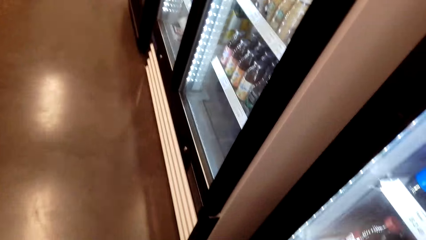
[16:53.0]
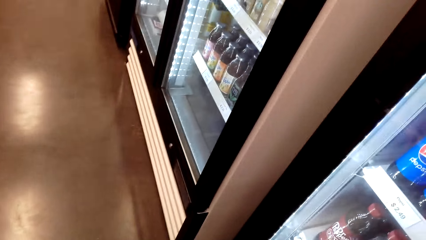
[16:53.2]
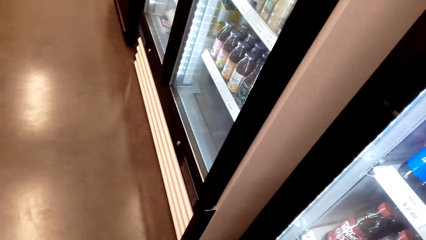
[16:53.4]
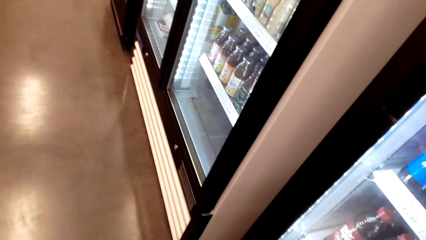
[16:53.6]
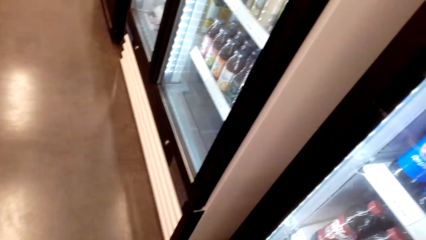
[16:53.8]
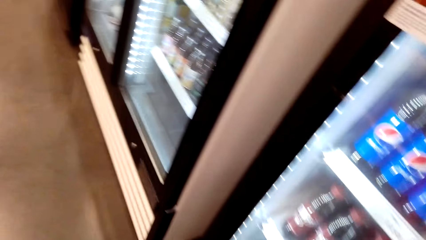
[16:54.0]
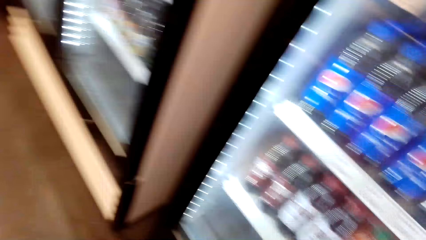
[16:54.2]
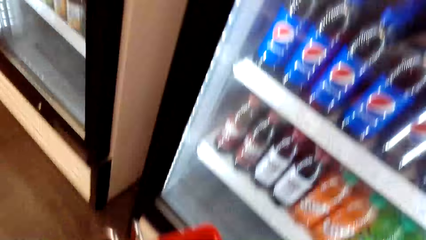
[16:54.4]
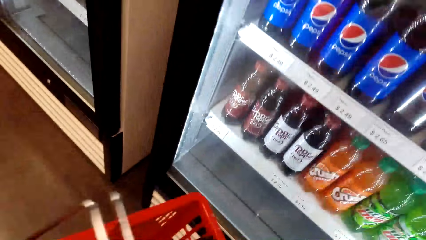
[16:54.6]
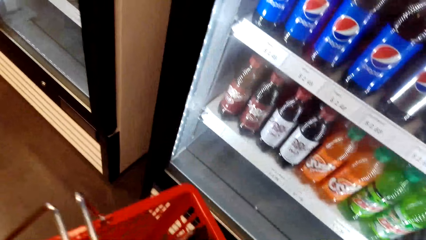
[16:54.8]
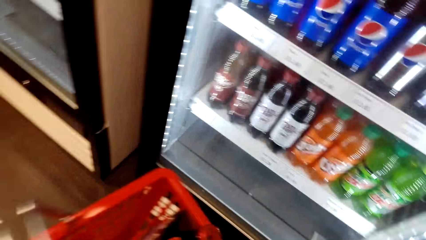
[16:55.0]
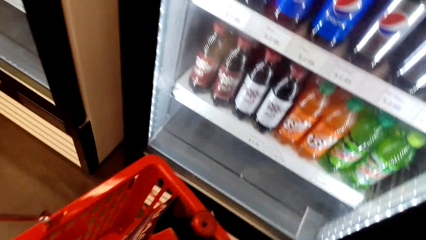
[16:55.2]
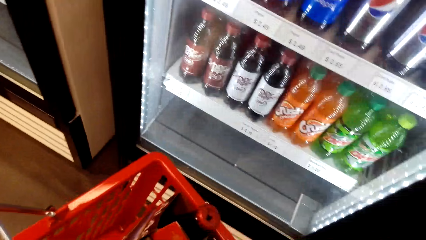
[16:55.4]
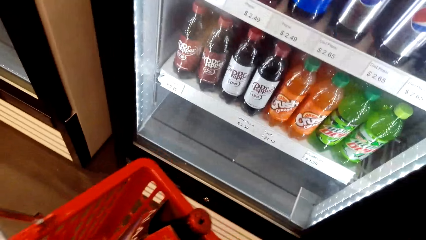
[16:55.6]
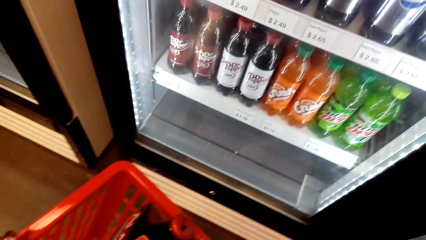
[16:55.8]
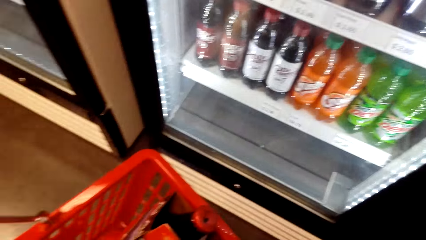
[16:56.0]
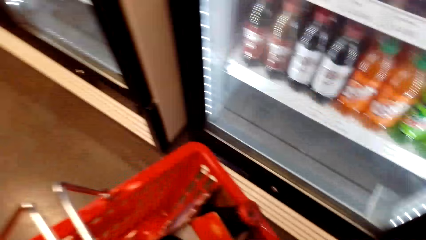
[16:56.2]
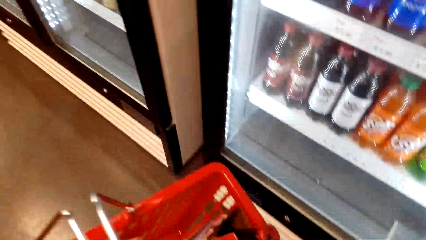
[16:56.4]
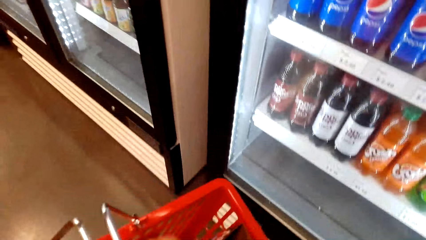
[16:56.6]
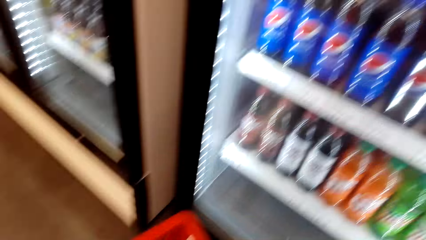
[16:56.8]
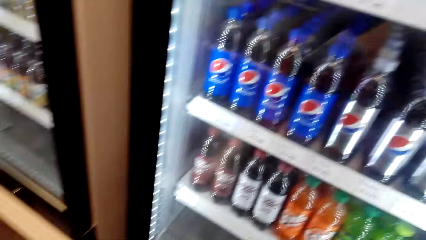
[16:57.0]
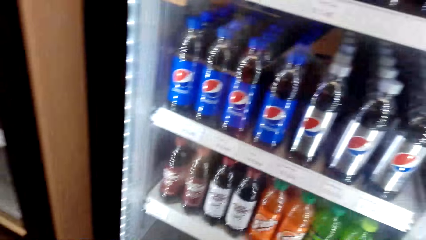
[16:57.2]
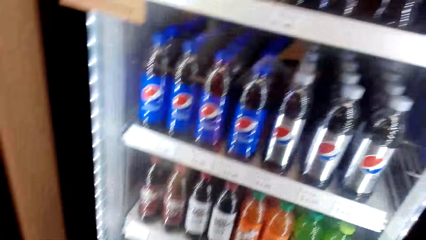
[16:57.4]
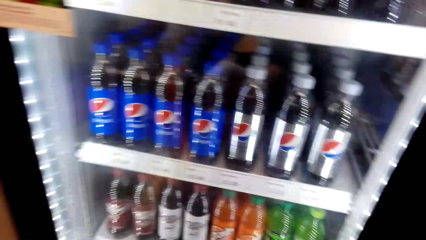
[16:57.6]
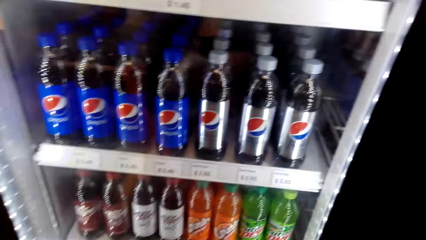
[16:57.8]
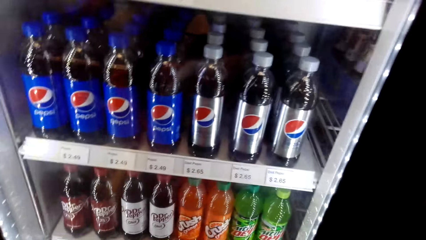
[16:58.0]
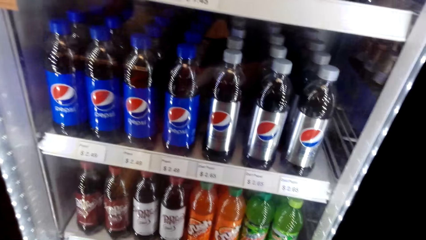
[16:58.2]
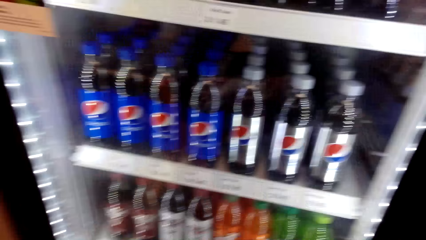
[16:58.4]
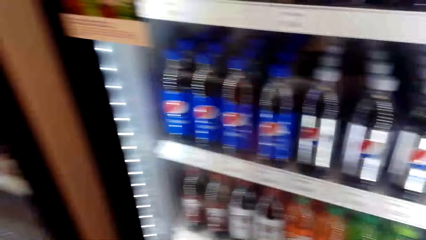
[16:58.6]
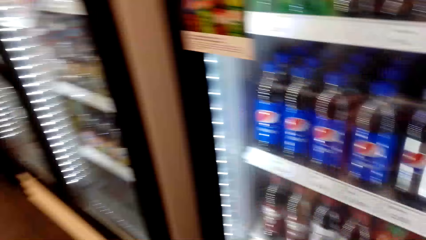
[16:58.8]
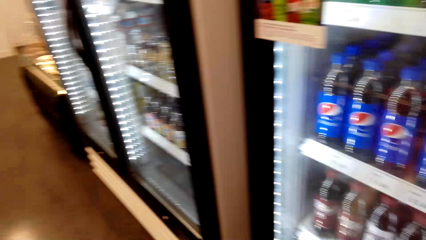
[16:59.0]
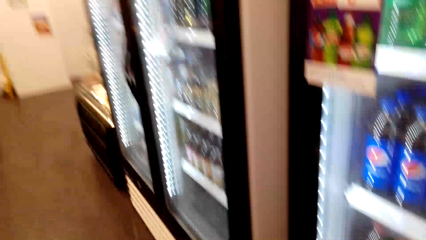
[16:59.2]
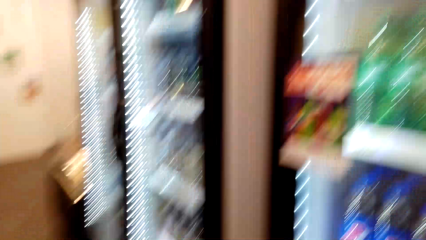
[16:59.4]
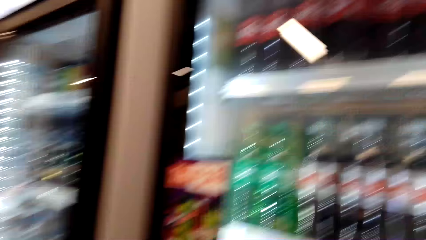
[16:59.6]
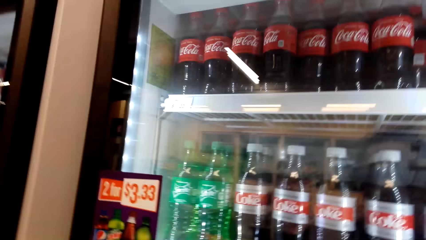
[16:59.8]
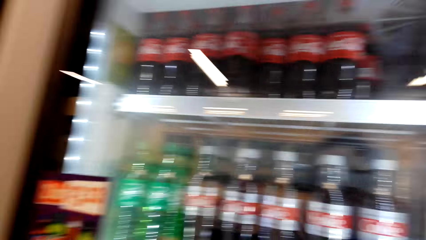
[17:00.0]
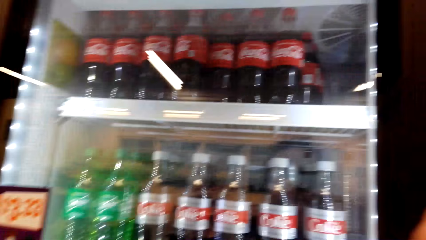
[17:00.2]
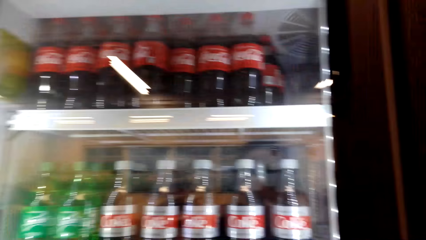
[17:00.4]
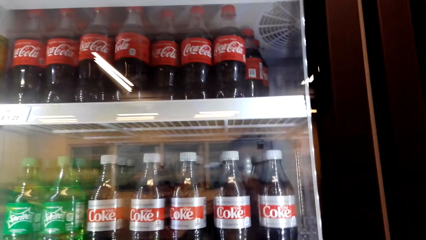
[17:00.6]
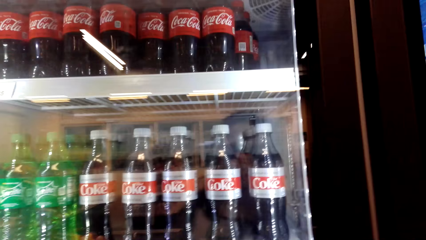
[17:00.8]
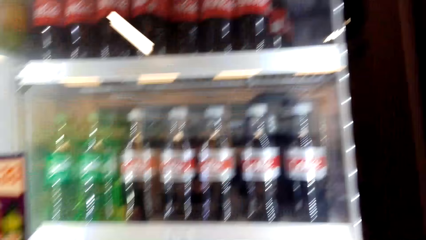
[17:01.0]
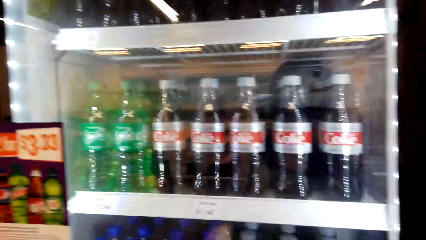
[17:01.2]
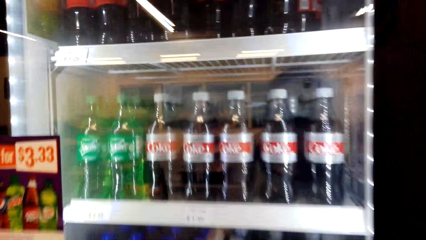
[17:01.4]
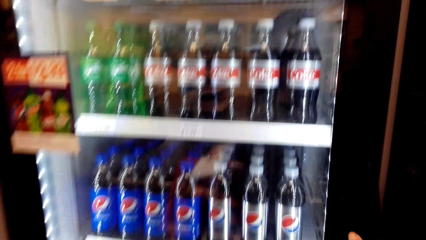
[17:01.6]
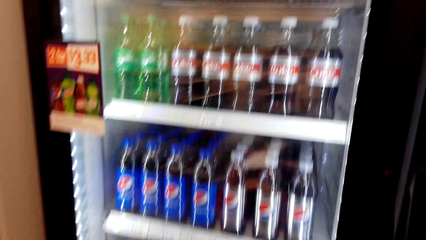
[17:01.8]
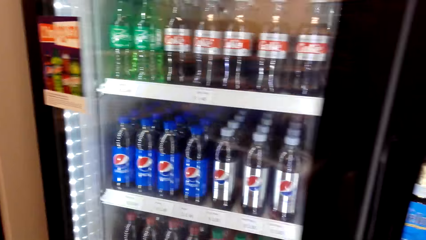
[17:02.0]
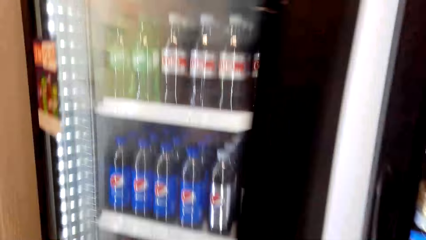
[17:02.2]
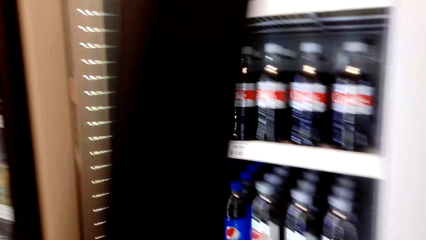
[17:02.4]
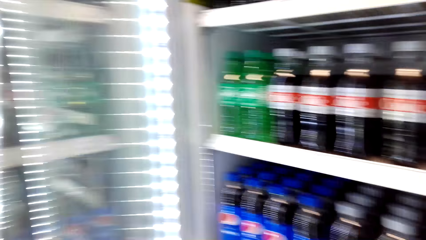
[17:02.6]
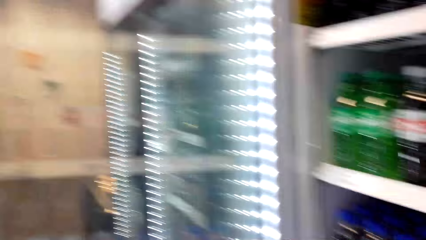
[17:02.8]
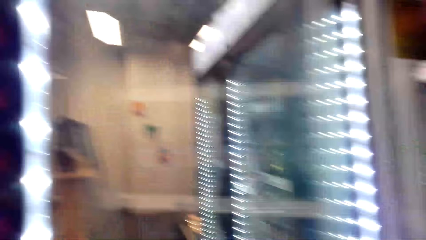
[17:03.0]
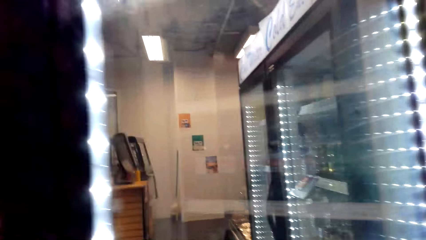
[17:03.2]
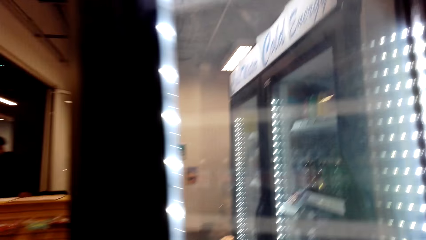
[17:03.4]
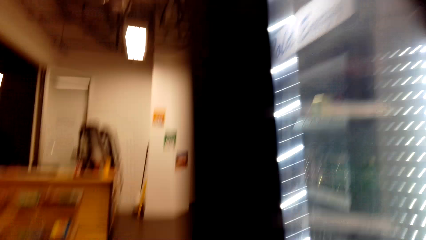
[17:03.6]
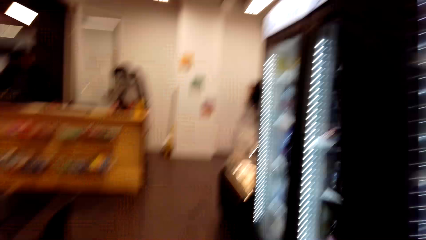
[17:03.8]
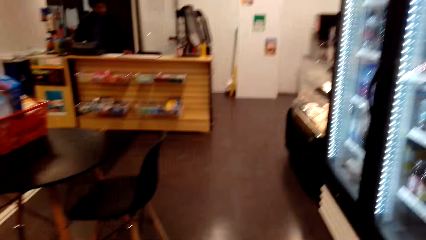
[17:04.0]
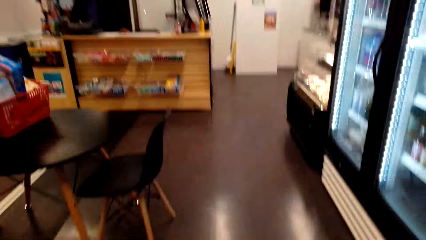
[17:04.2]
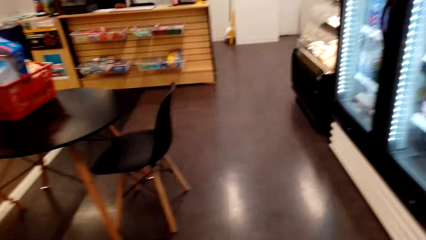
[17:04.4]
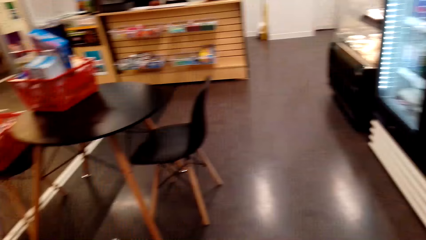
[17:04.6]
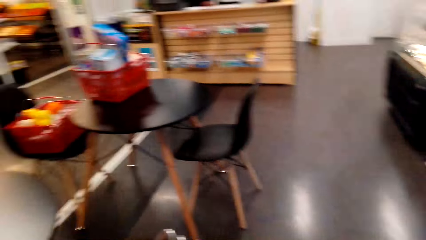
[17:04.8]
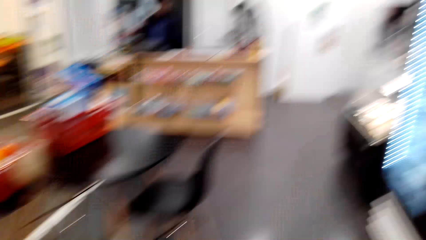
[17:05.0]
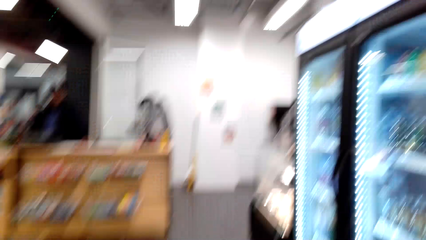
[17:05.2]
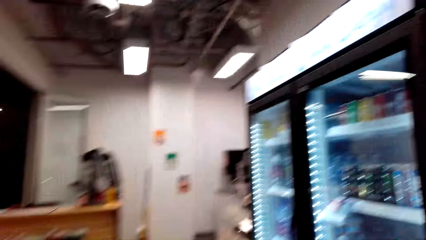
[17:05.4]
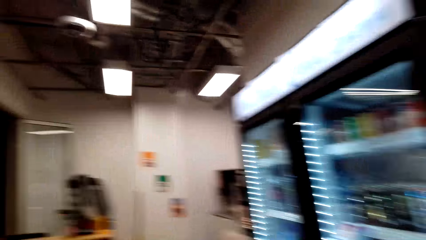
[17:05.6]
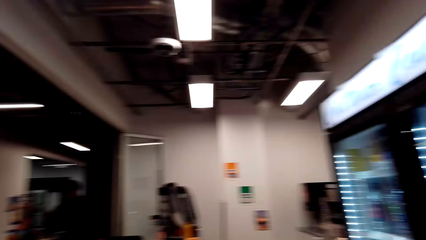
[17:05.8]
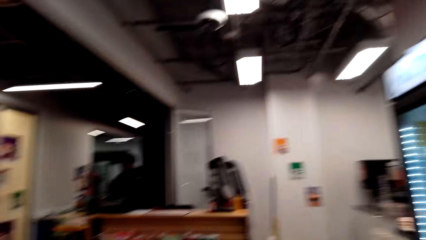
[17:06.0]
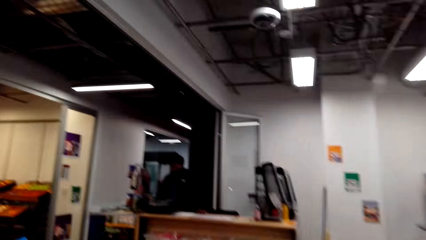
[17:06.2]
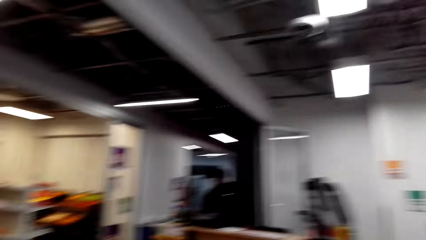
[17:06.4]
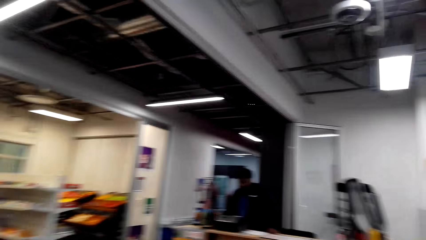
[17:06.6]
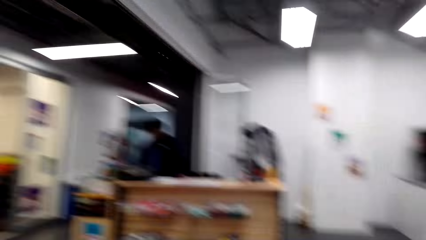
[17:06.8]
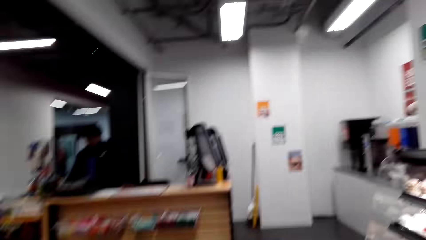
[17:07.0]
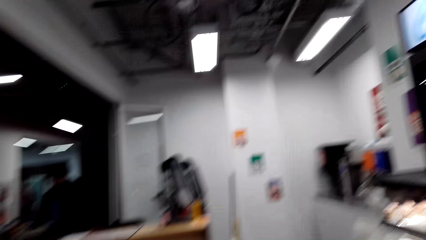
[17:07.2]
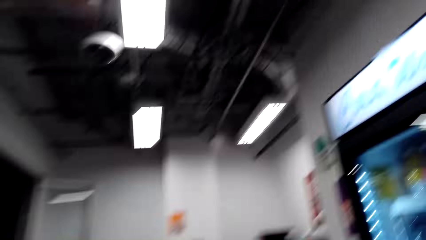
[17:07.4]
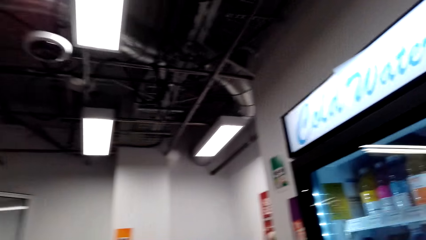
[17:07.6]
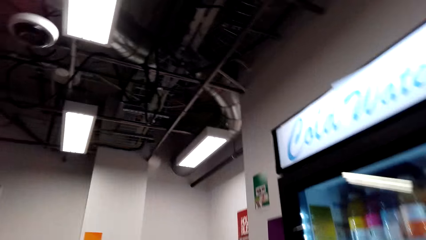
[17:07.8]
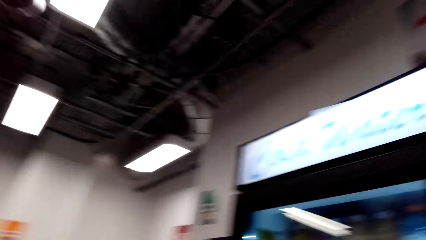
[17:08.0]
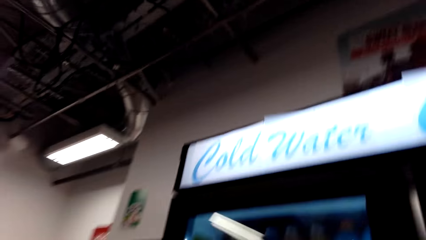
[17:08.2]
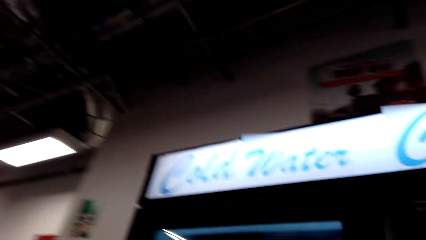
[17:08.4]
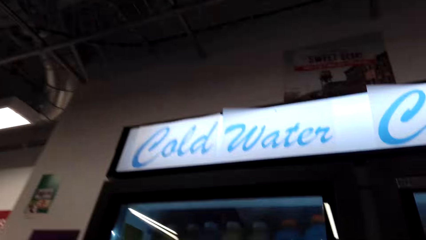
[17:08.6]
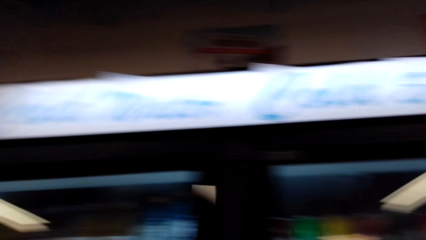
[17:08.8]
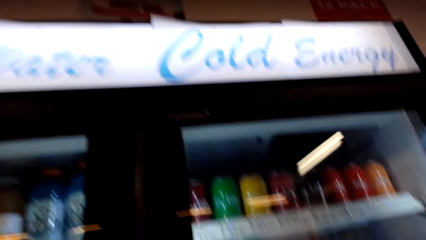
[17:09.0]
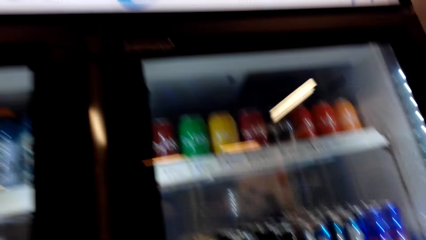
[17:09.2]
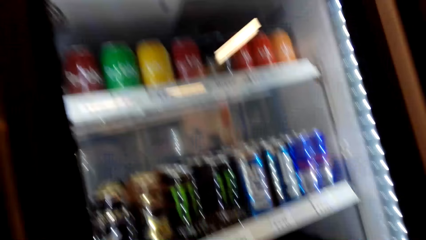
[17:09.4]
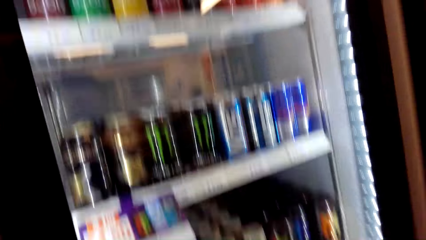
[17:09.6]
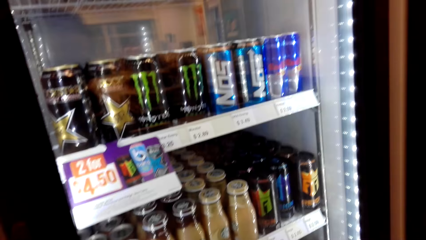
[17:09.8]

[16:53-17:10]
The camera wearer looks at the refrigerator. They arrange items in the shopping basket. They stare at the drinks in the fridge. They open the fridge door. They walk in the supermarket. They close the refrigerator. They look around.
